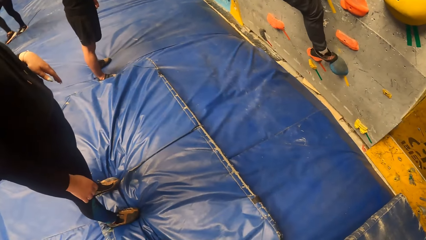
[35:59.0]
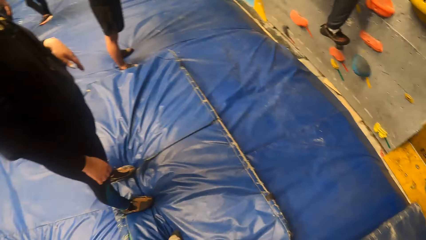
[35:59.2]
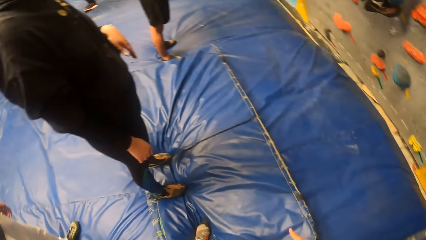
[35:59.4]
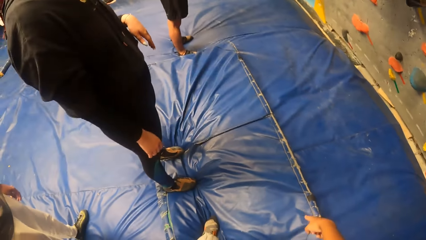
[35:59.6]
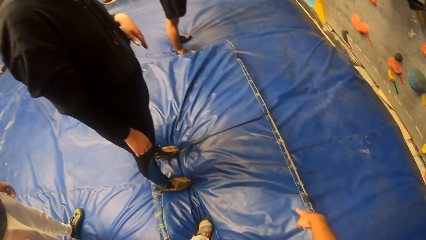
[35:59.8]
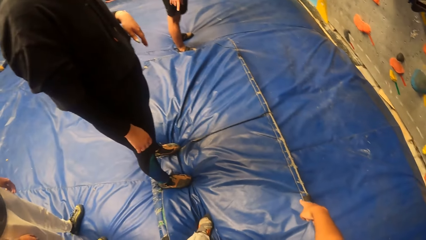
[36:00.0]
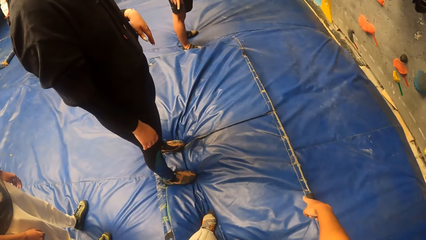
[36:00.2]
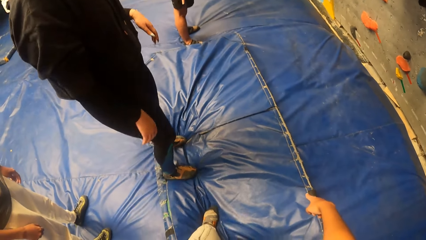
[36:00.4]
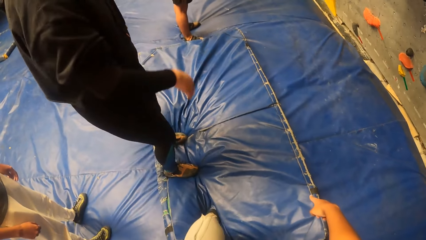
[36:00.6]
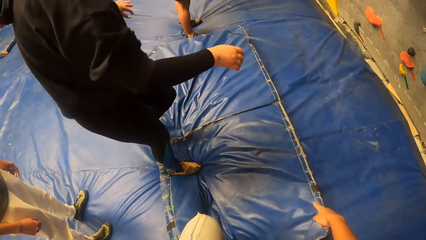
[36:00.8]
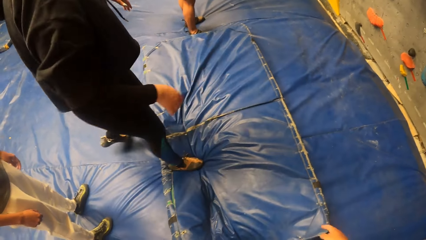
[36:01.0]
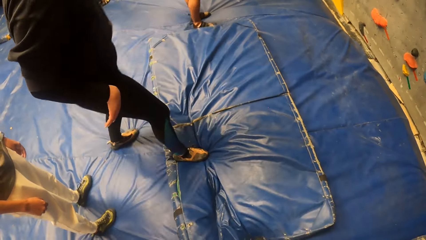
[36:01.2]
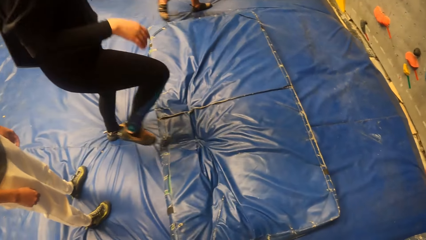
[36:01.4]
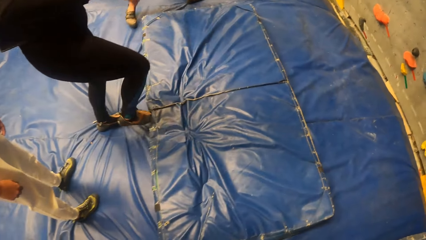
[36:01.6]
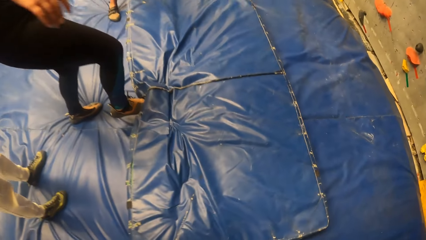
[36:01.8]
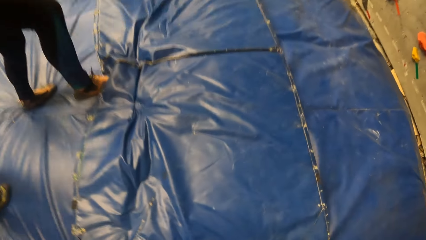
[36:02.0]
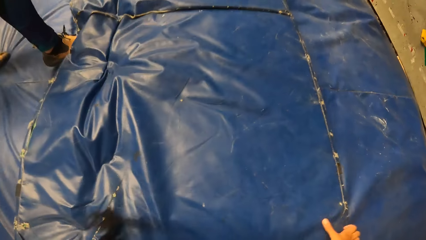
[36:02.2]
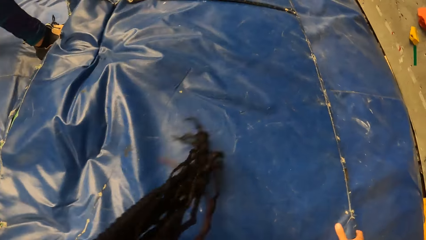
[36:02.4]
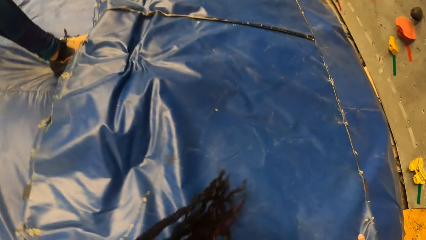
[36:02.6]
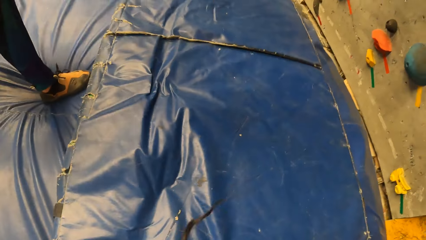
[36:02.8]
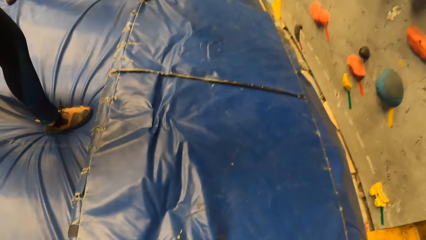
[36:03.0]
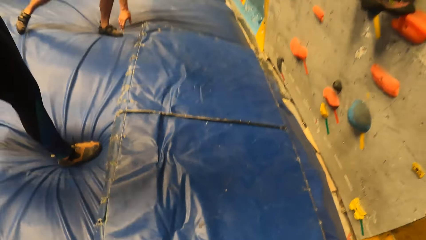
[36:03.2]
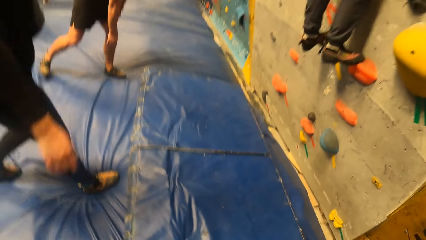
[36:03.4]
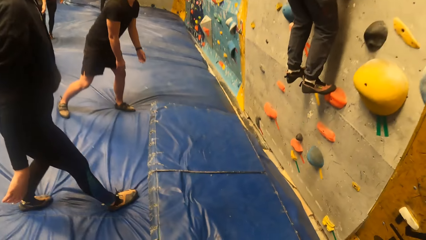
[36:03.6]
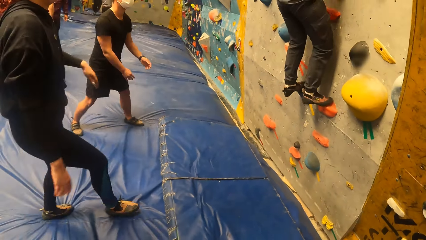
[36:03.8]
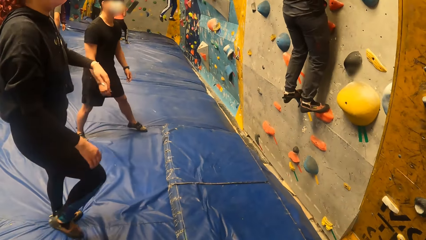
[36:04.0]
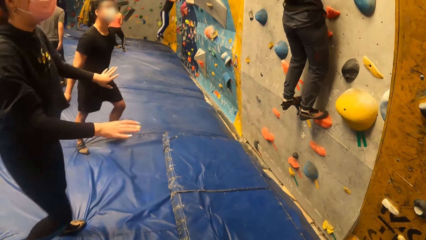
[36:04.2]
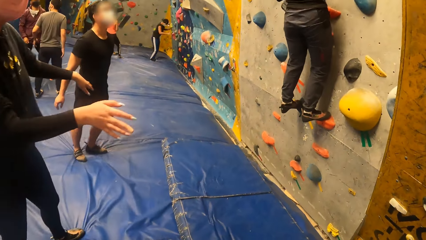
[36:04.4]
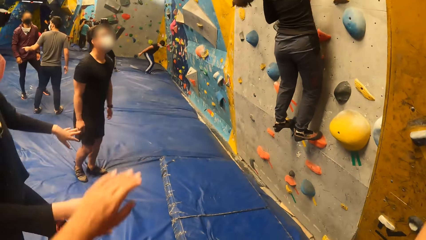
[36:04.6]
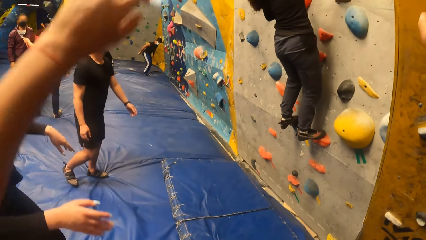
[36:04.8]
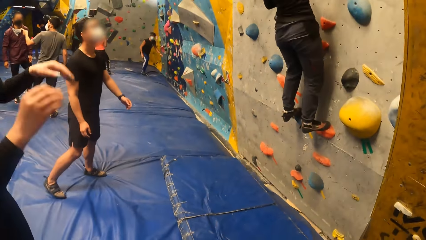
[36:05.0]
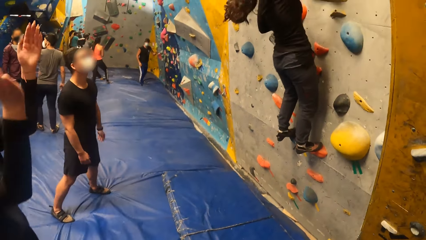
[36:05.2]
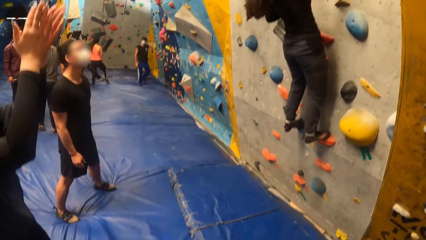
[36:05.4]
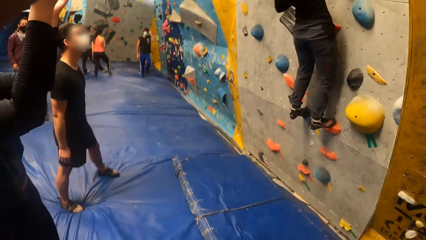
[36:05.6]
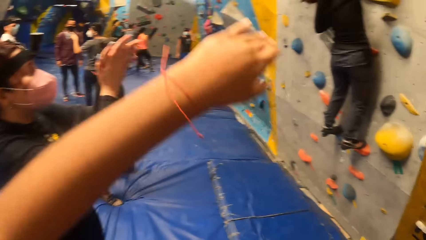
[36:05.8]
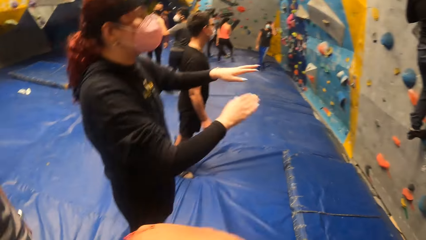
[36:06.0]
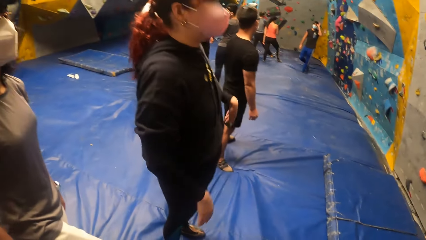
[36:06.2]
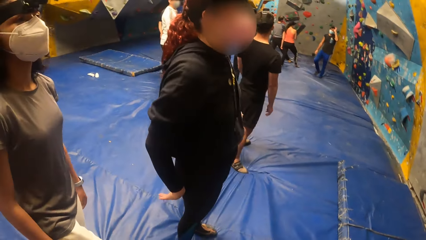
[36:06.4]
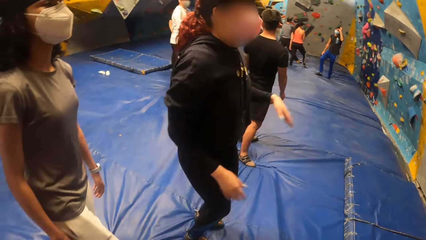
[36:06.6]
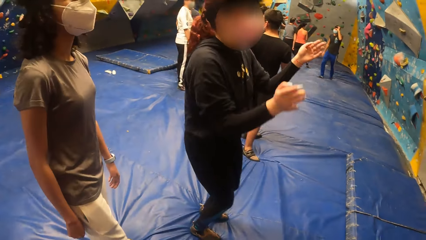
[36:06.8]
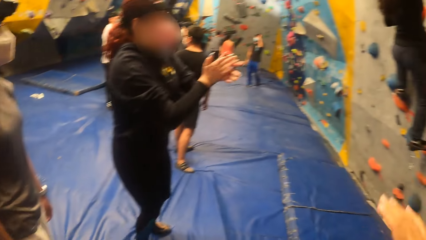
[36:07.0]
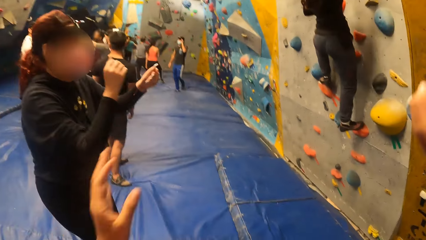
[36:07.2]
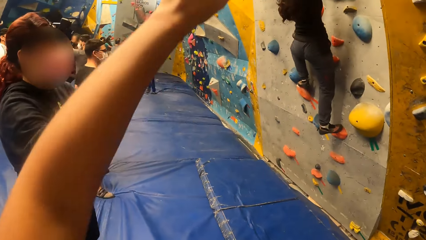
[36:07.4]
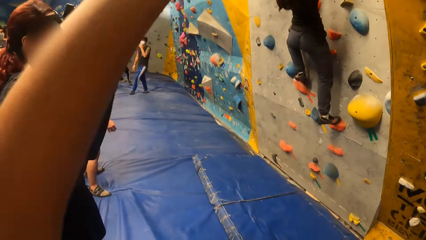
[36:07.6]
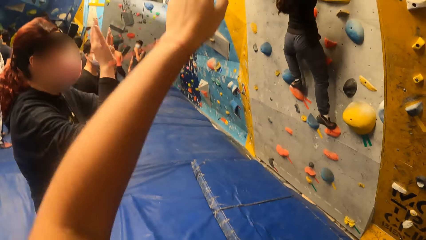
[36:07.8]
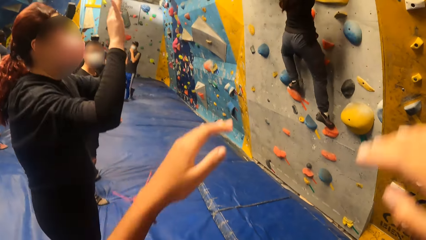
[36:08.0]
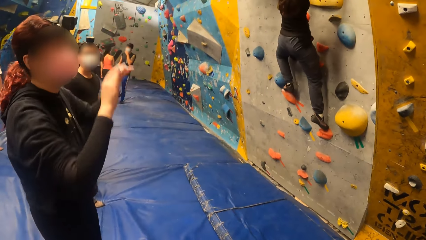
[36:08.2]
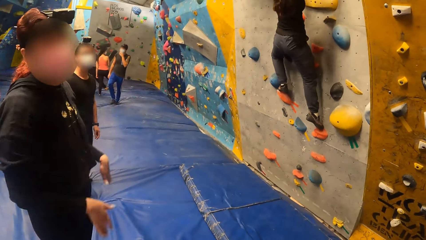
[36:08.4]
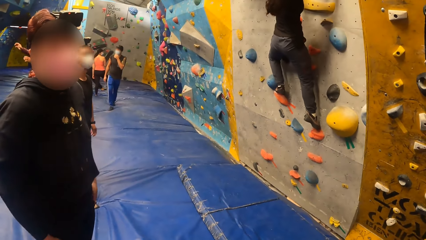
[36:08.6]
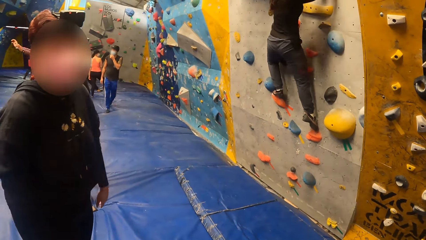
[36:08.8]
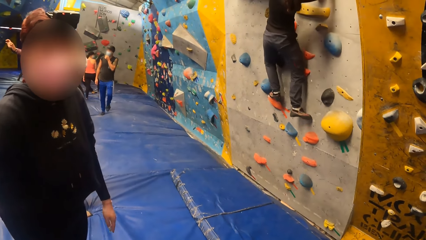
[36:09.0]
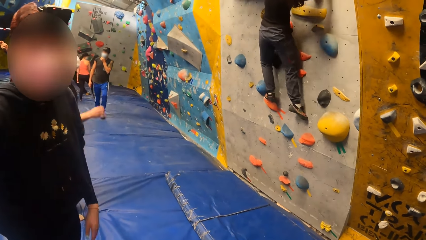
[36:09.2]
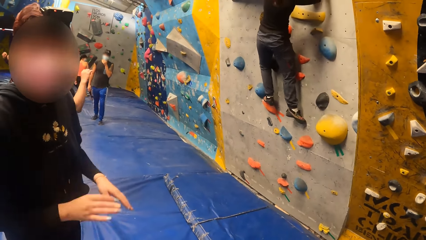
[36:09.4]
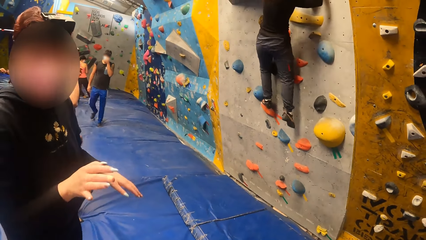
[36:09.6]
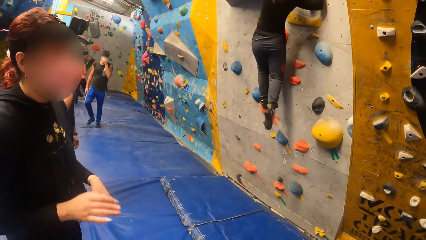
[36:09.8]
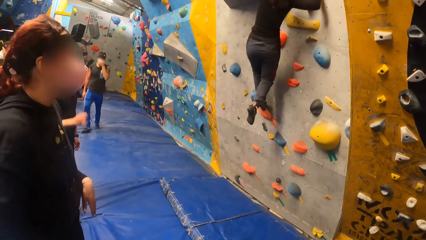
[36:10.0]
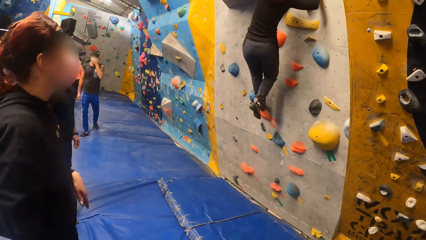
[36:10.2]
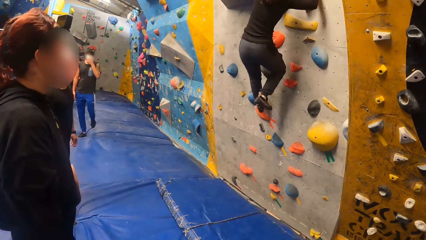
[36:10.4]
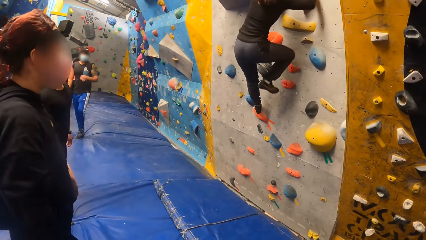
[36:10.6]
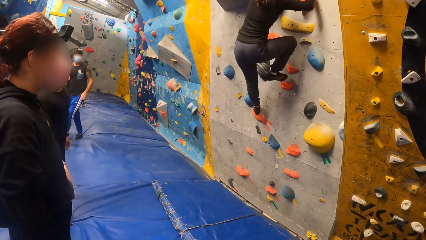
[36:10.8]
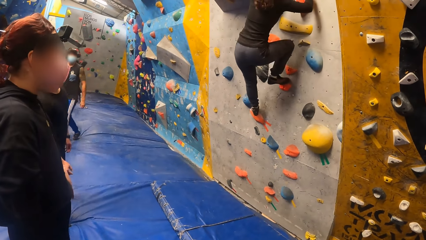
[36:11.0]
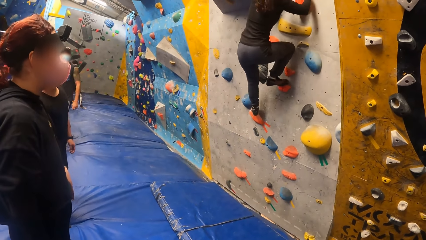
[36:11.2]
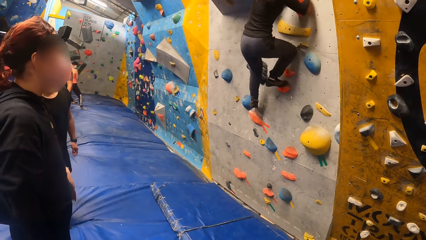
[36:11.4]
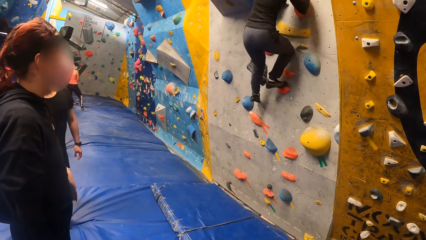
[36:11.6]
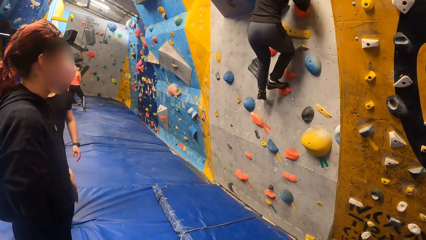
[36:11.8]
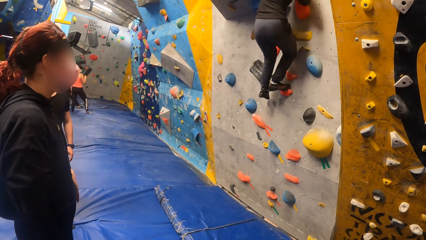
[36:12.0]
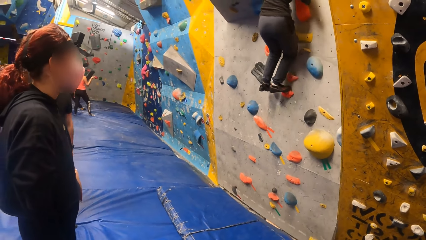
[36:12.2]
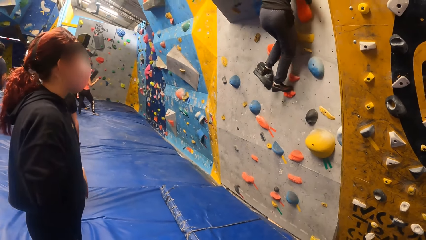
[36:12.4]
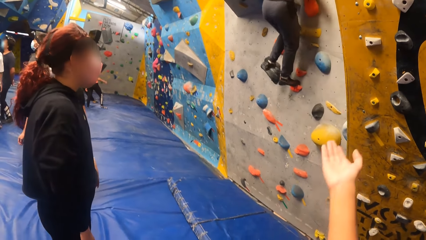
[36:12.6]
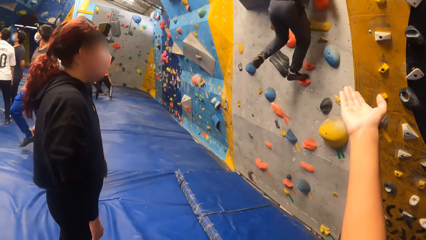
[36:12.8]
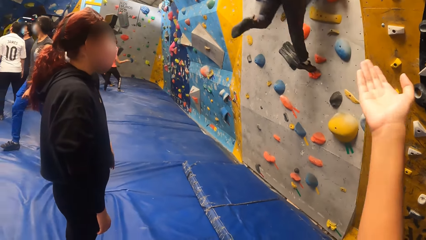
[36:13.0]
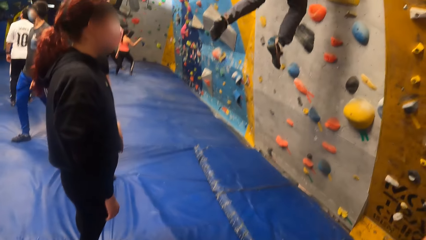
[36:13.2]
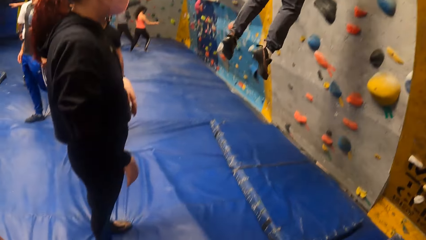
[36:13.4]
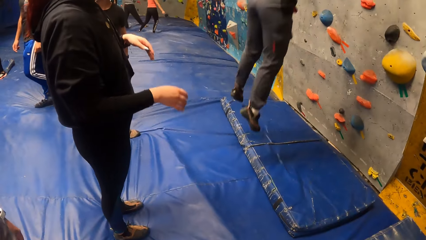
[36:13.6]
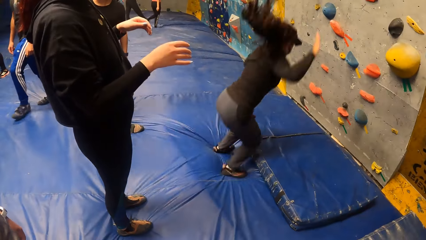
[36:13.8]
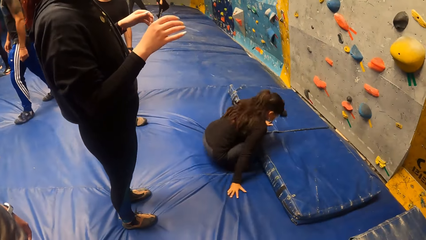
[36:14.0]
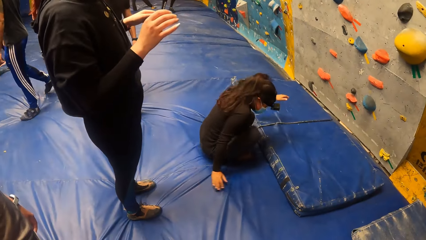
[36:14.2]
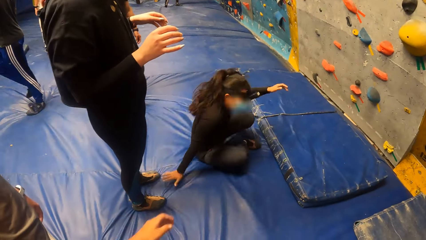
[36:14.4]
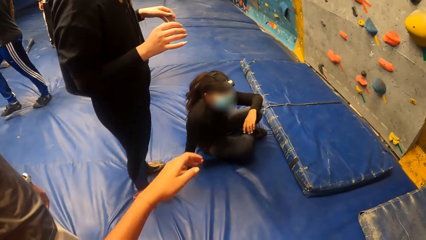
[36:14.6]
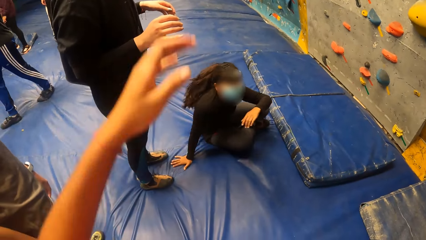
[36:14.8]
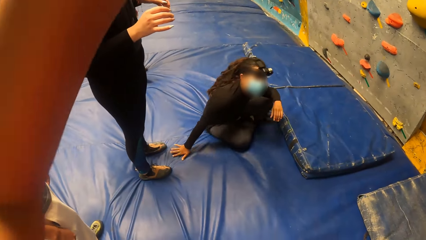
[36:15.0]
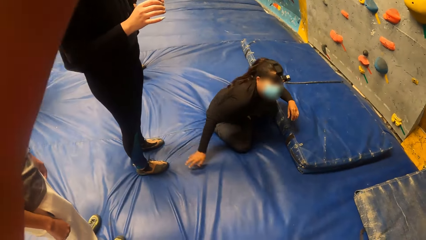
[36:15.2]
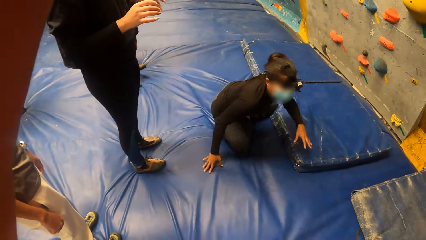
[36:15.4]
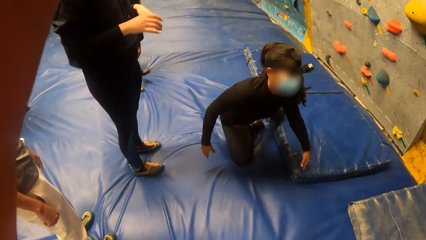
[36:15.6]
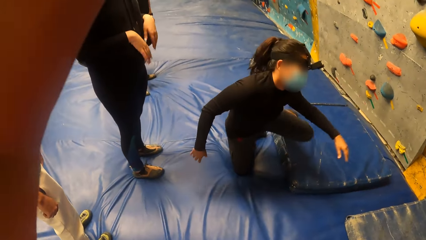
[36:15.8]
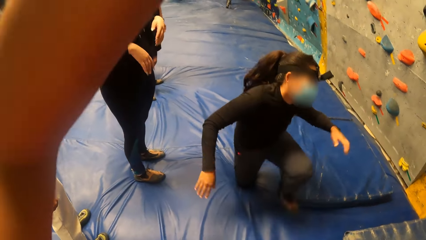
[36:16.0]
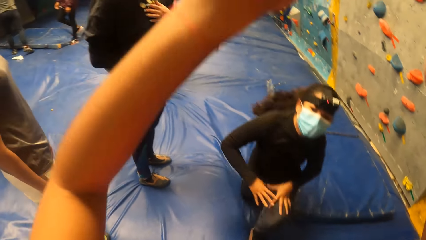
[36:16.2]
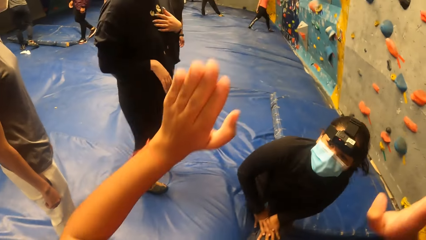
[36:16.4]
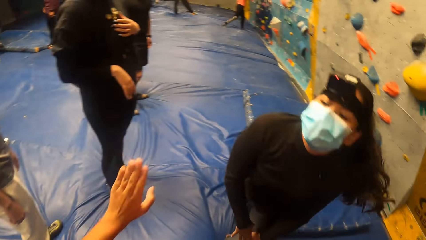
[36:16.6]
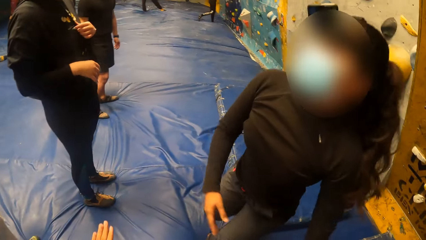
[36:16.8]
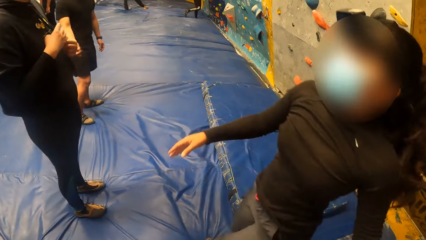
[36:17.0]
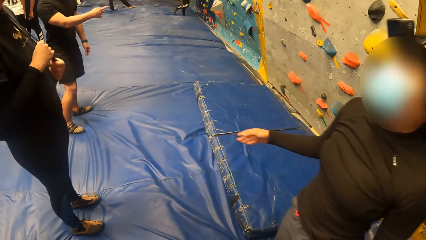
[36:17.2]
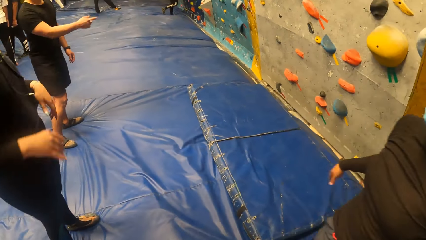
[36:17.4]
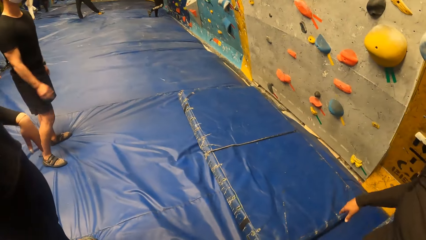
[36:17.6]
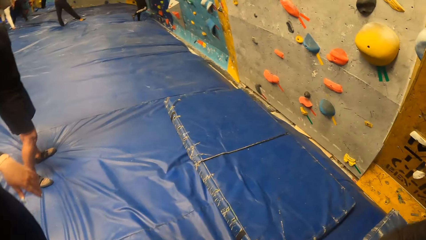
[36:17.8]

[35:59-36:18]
The camera wearer points her right index on the bouldering mat. She moves a hand. The woman pulls the bouldering mat with her right leg. The camera wearer looks around and moves the mattress. She looks around. She raises her hands. She drops her hands down. She raises her hands. She drops her hands down. She looks around. She moves a hand. She raises a hand. Another woman moves away from the wall. The camera wearer drops the hands.
